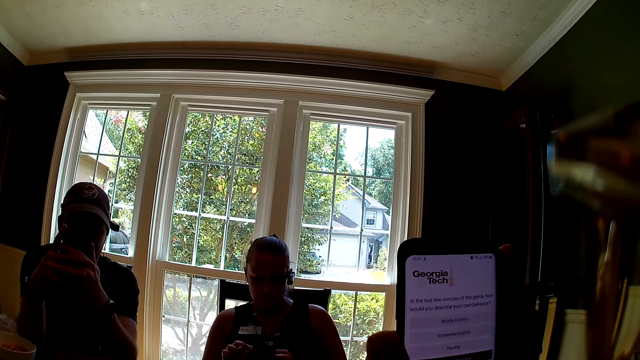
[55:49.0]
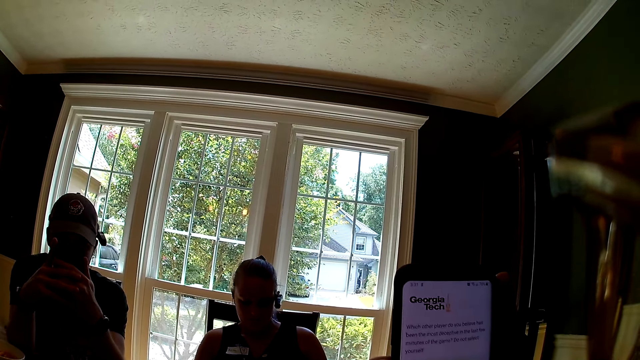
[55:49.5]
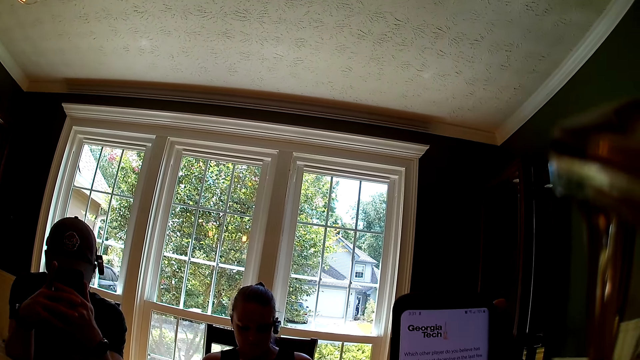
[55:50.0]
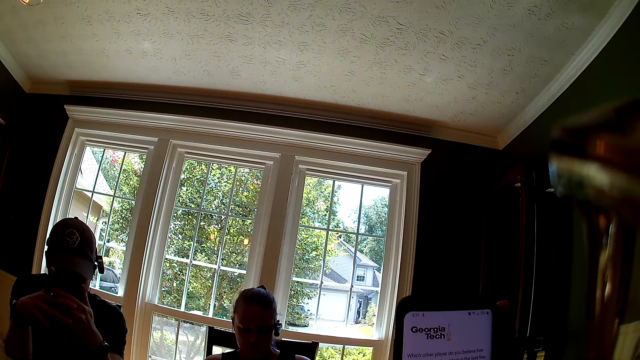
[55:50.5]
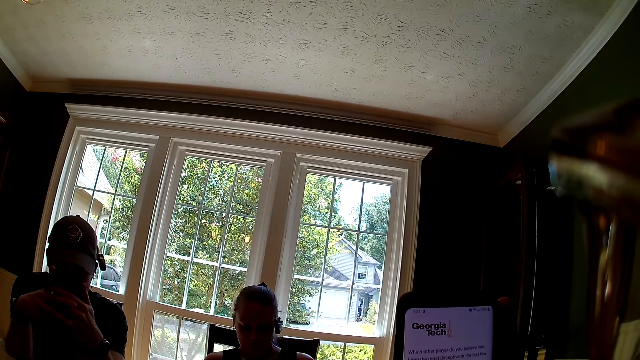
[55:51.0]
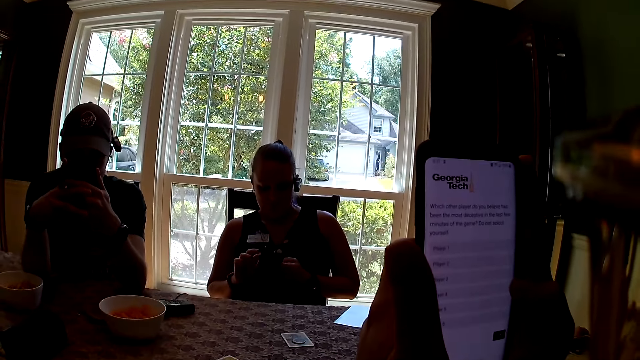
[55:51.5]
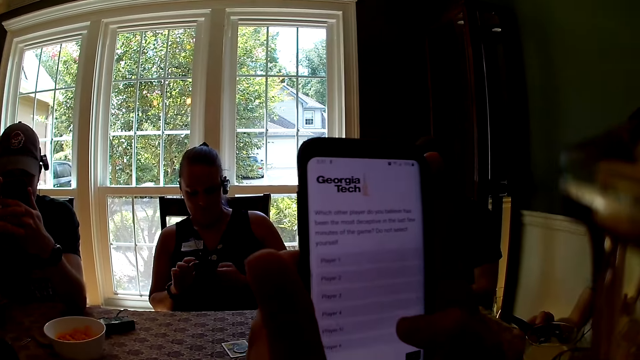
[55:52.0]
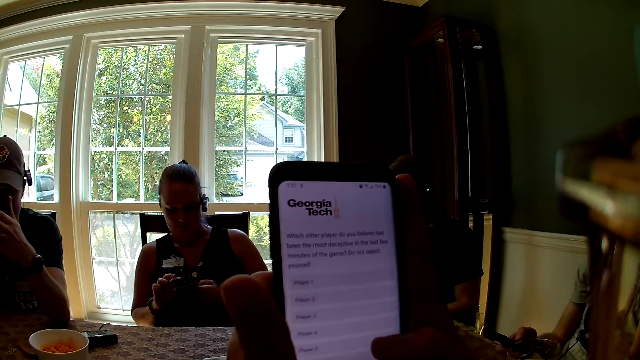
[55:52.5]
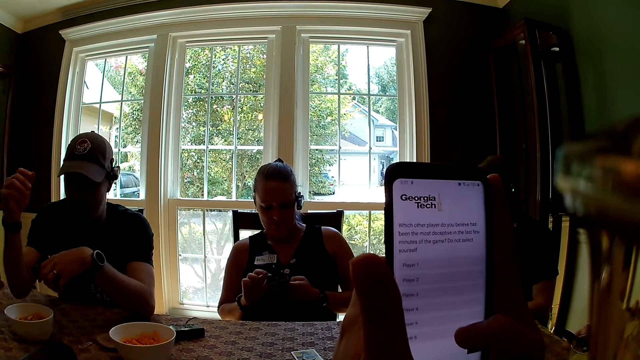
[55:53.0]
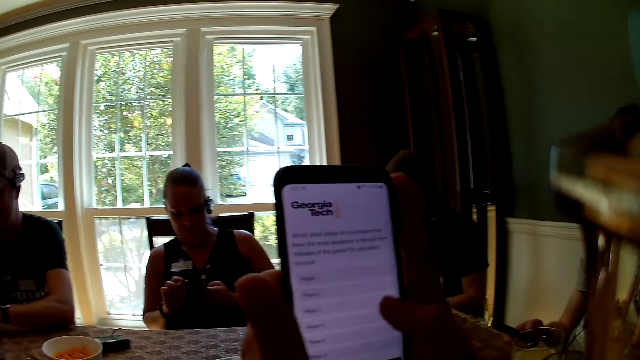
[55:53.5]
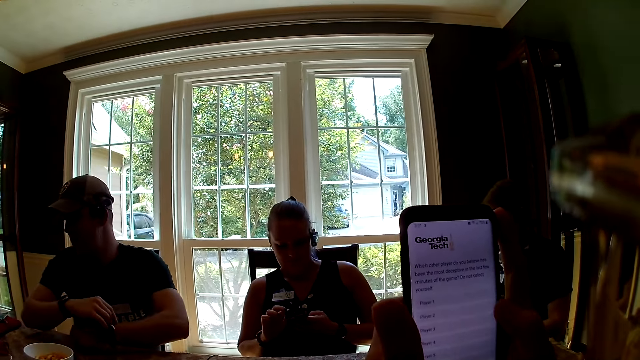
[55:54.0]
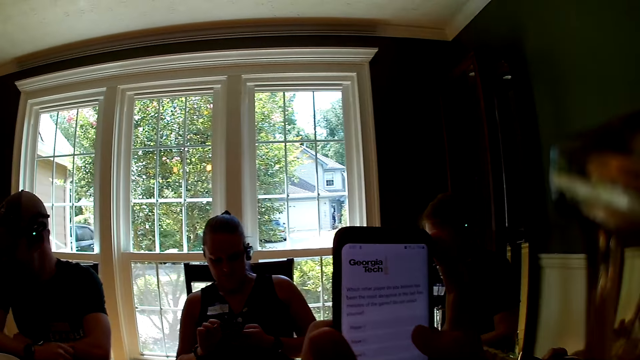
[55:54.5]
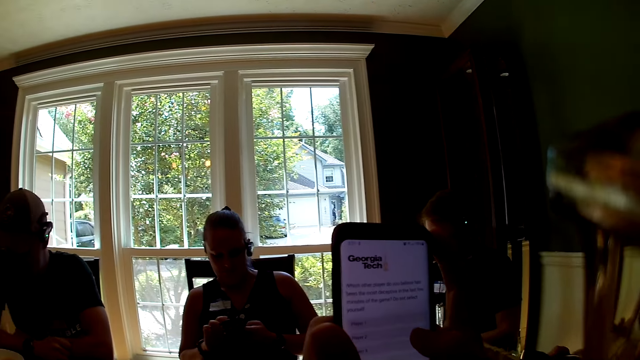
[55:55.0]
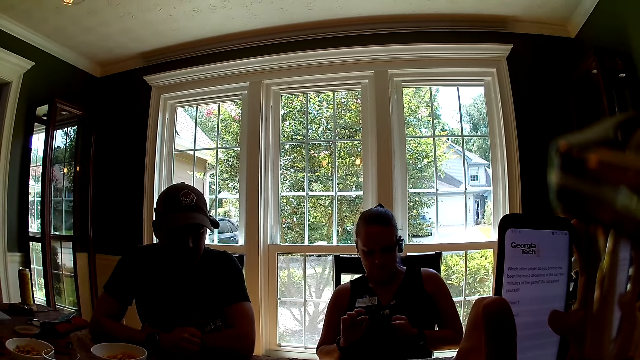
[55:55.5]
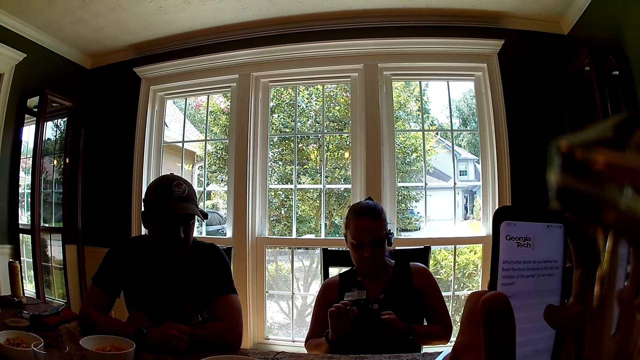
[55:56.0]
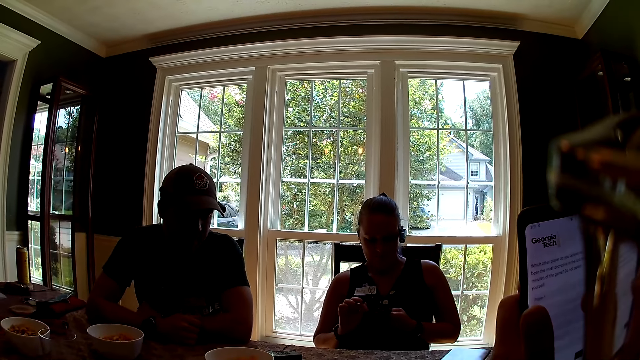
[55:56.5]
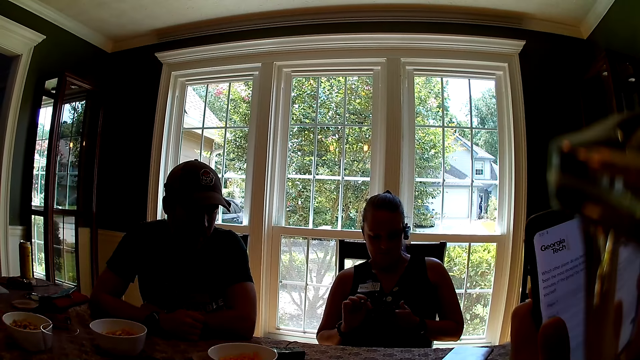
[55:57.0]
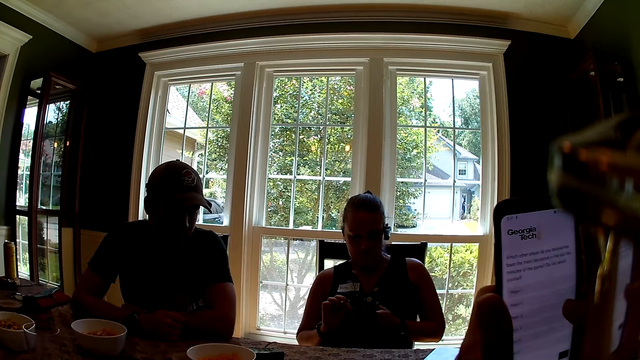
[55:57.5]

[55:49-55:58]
The man drops the phone on the table with his left hand.

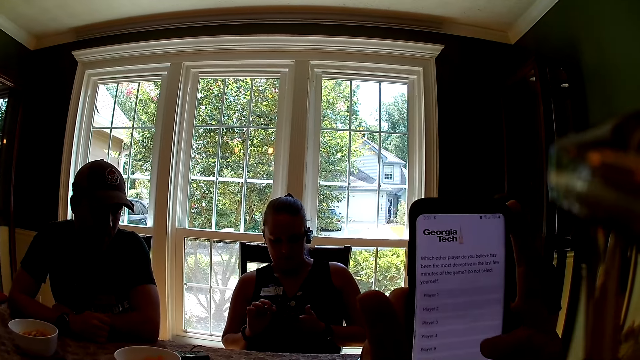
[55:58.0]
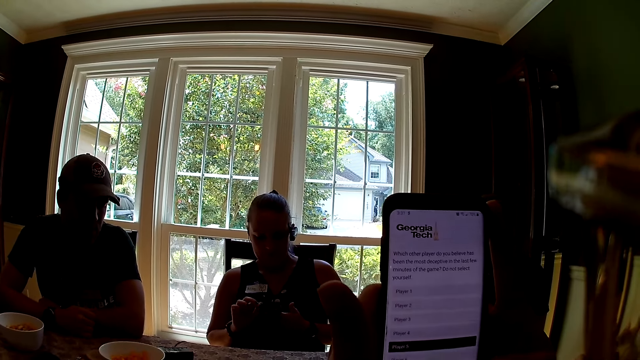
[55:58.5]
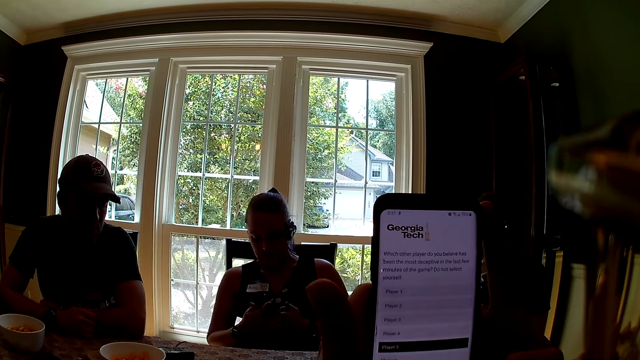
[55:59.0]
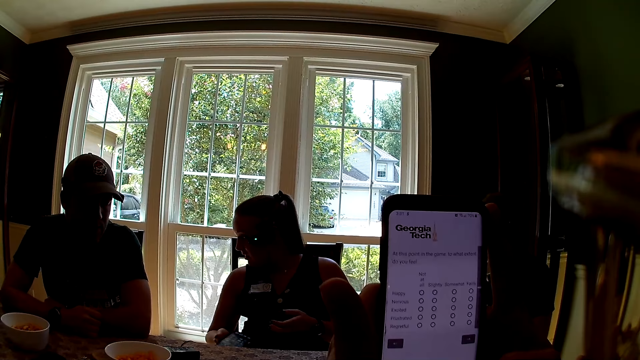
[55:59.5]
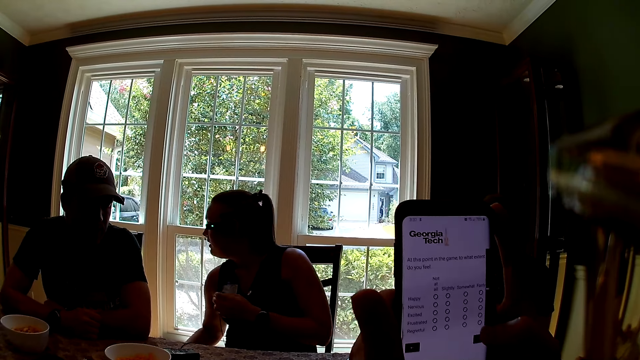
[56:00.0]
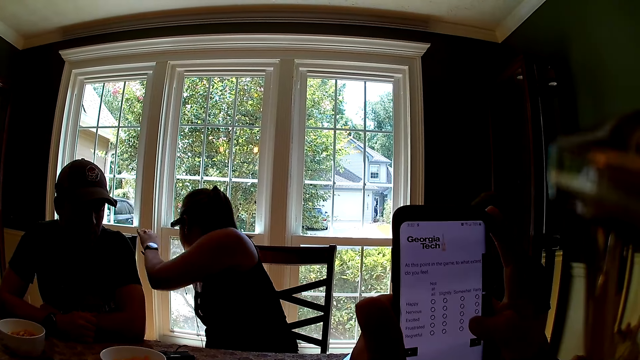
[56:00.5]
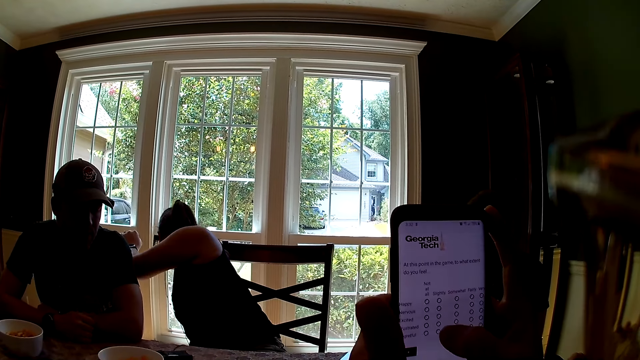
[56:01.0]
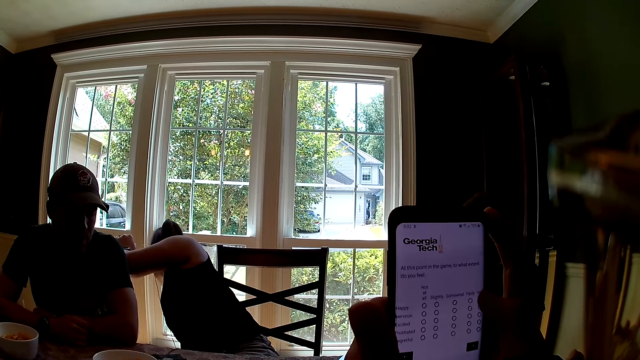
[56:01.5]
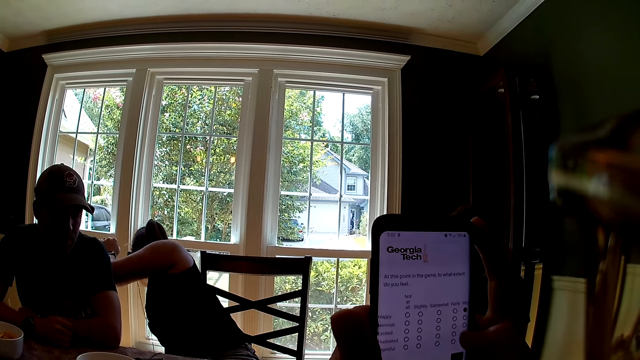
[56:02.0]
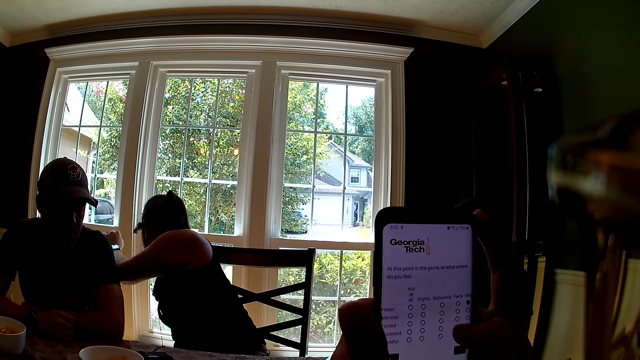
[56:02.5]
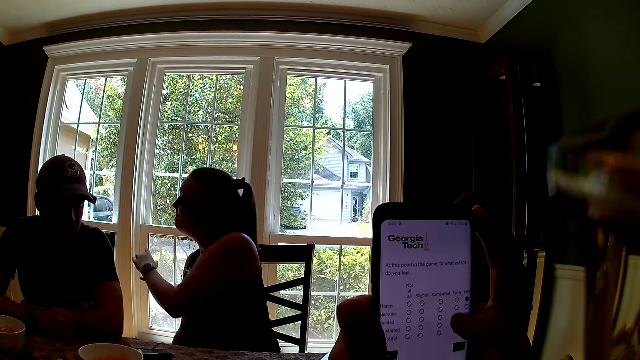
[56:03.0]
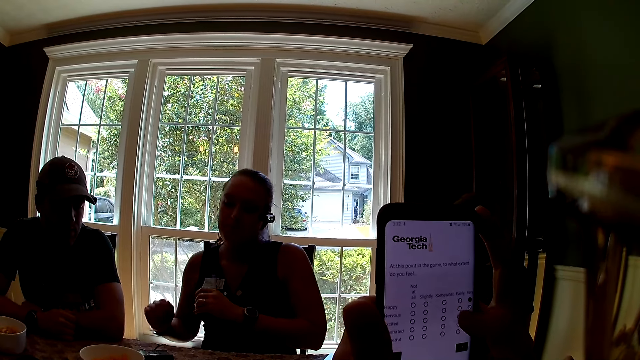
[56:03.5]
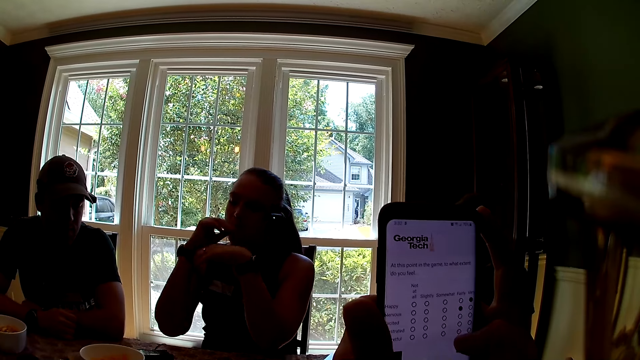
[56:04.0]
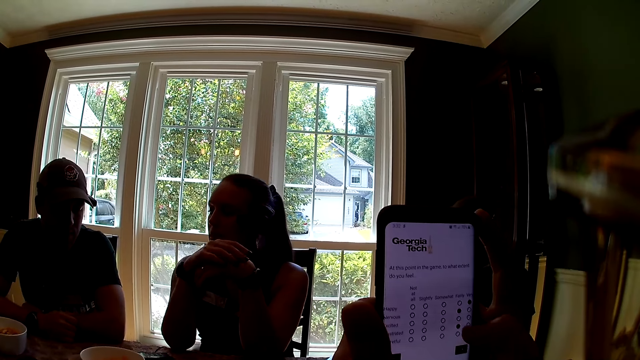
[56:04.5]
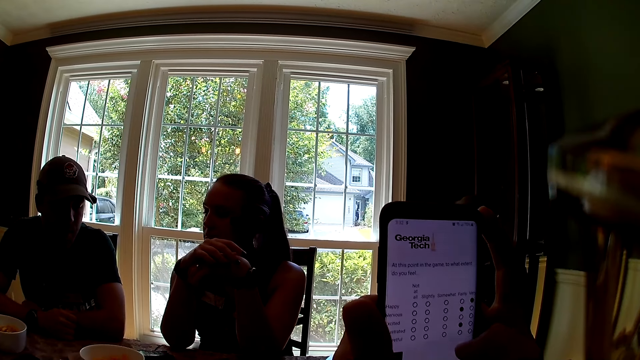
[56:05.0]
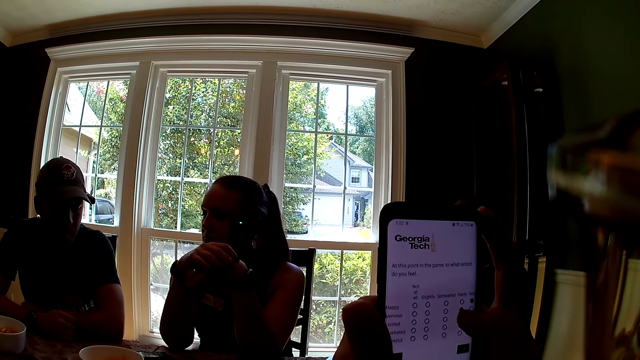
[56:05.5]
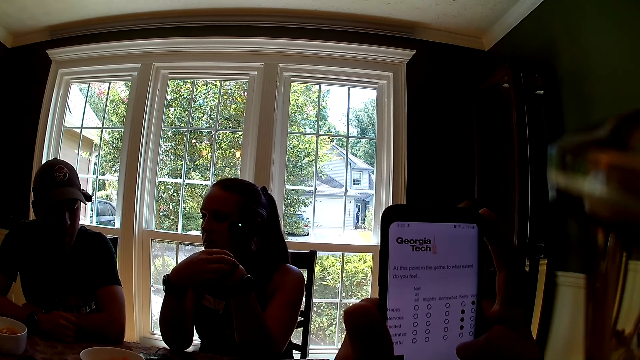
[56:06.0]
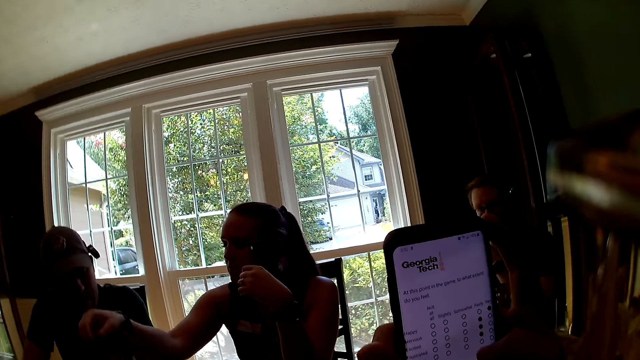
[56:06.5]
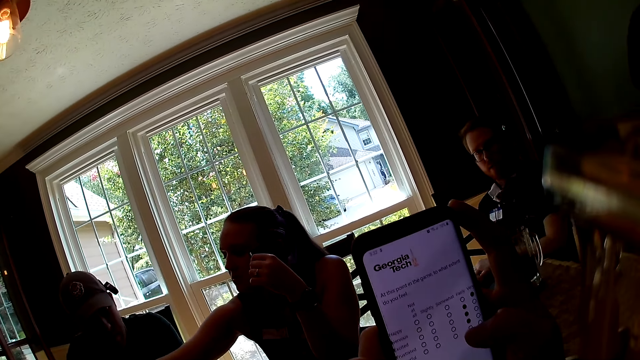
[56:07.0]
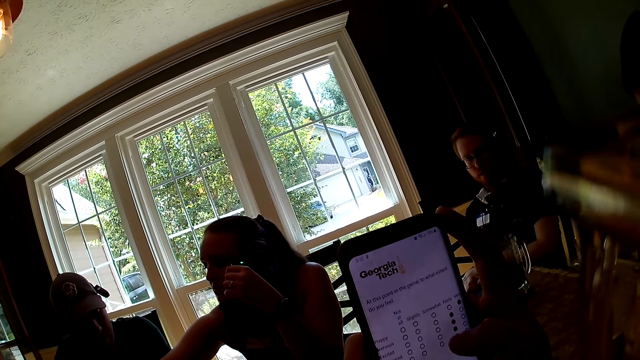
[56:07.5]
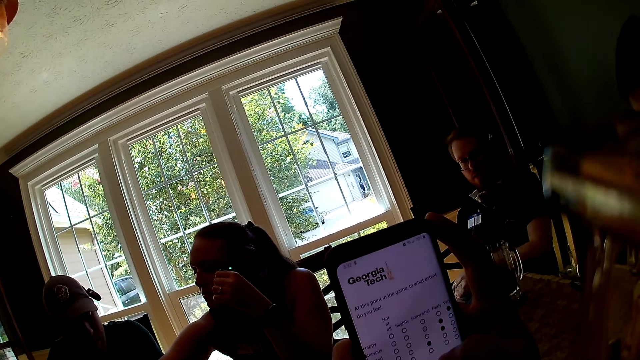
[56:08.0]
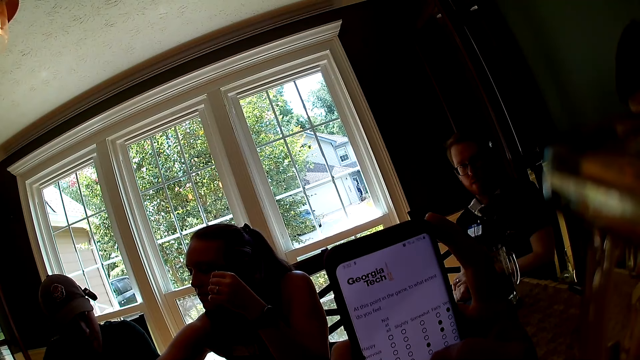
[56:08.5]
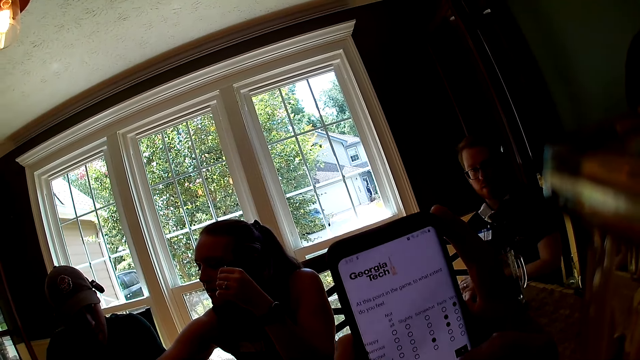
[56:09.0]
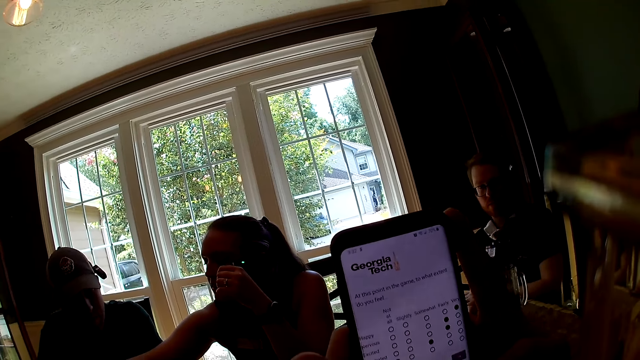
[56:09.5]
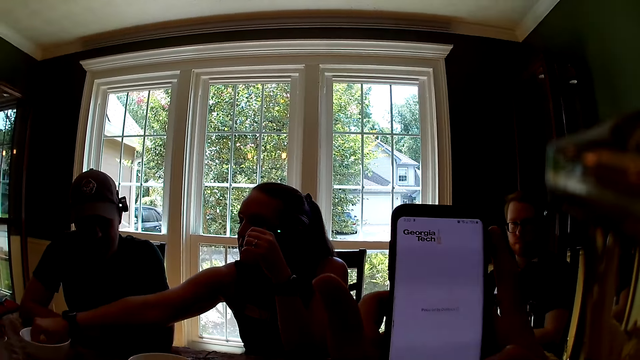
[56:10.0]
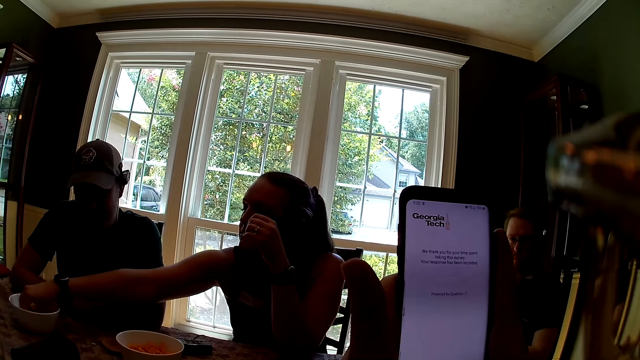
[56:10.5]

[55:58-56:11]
The camera wearer scrolls the phone. The woman drops the phone on the floor with her right hand. The camera wearer presses the phone. The woman puts her right hand in a bowl.
